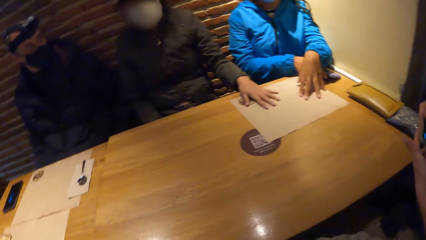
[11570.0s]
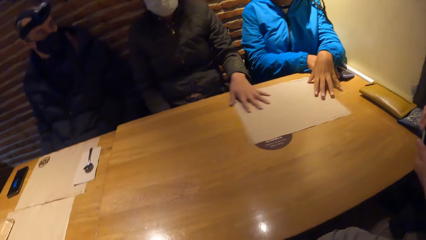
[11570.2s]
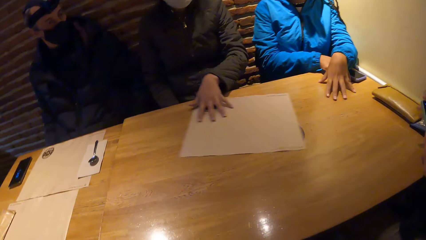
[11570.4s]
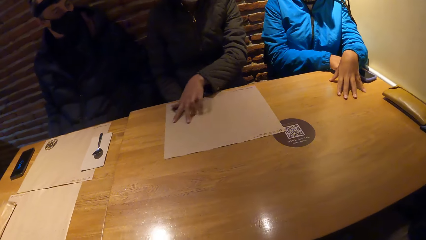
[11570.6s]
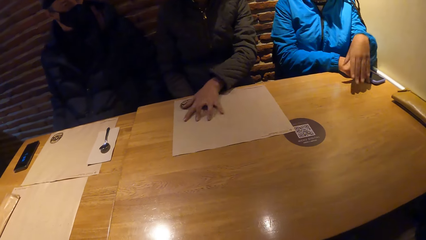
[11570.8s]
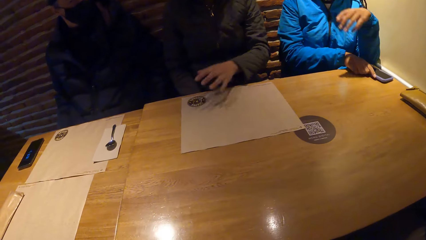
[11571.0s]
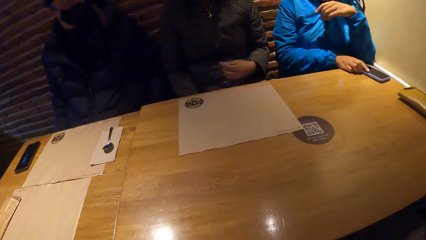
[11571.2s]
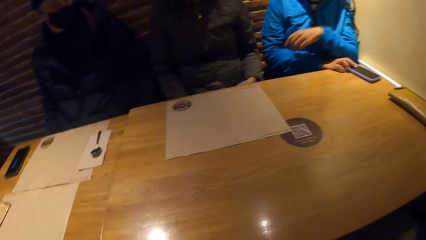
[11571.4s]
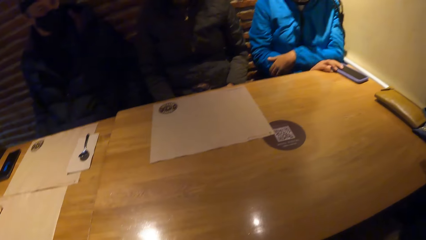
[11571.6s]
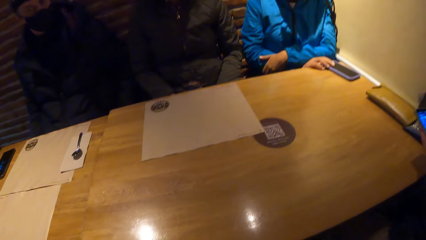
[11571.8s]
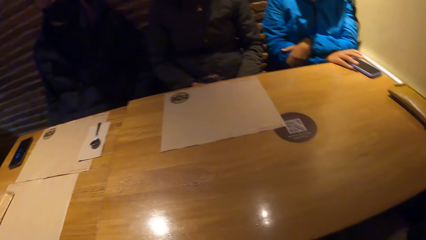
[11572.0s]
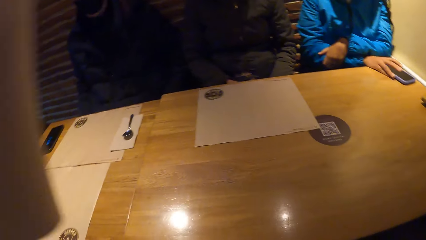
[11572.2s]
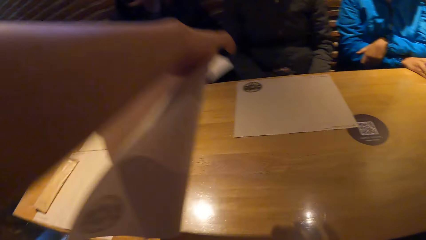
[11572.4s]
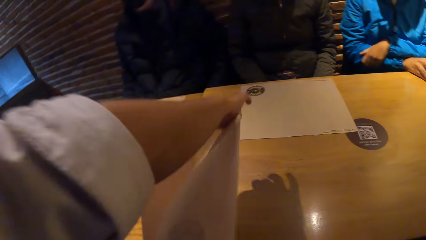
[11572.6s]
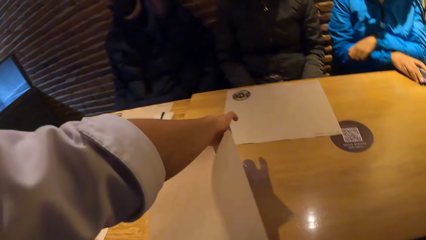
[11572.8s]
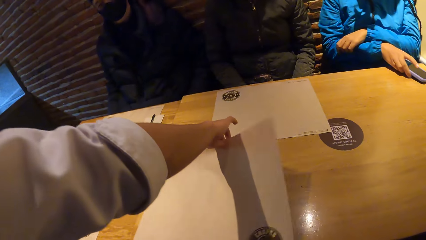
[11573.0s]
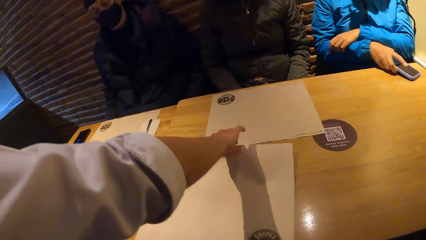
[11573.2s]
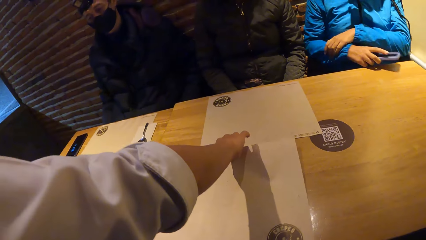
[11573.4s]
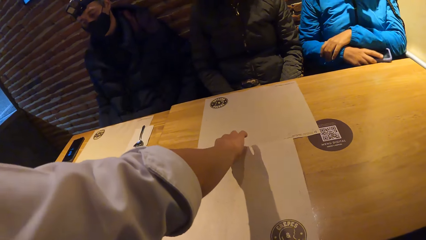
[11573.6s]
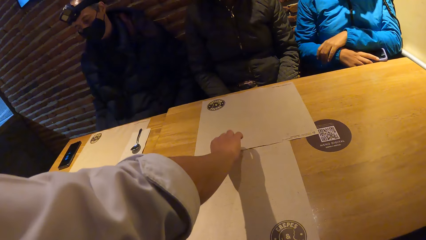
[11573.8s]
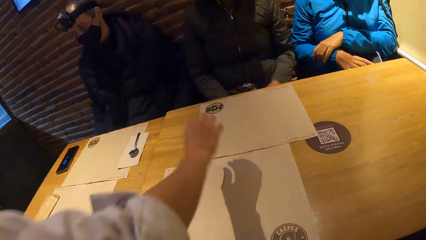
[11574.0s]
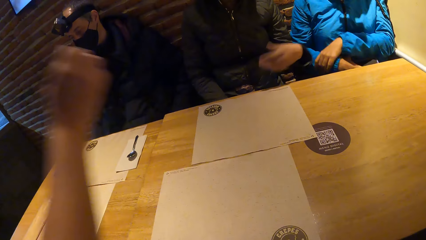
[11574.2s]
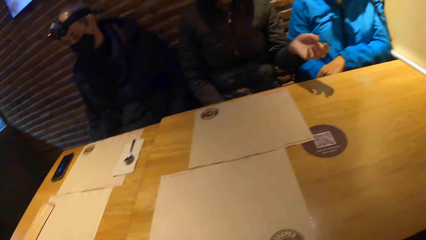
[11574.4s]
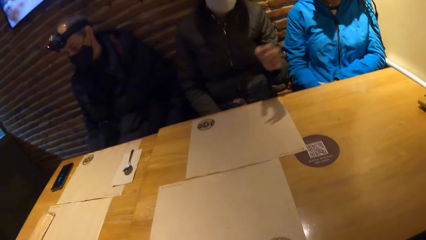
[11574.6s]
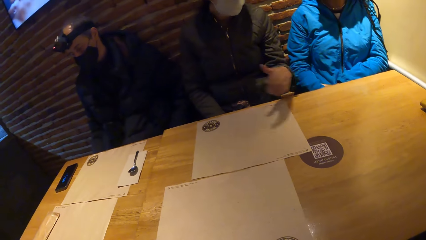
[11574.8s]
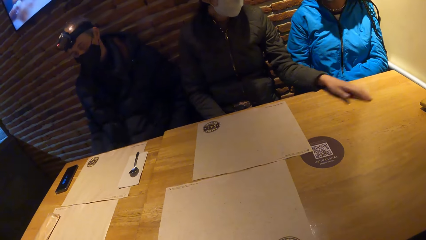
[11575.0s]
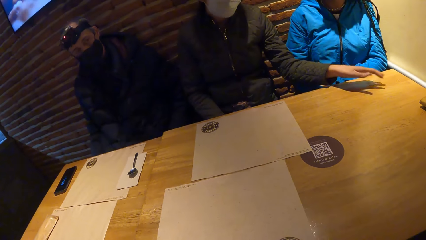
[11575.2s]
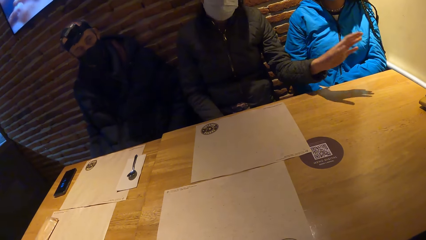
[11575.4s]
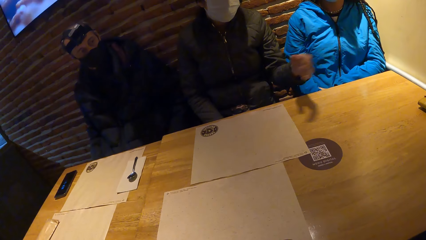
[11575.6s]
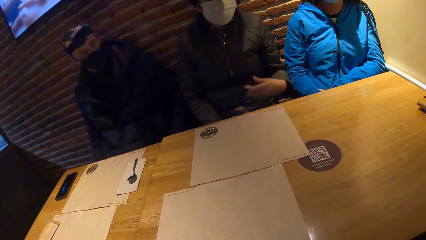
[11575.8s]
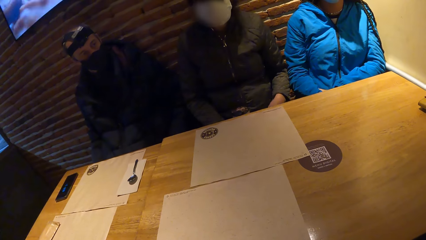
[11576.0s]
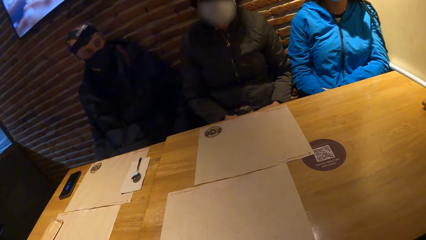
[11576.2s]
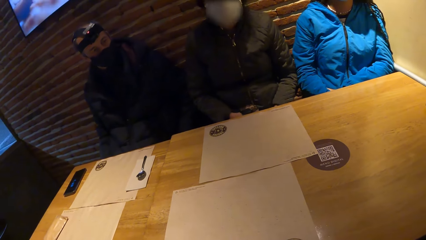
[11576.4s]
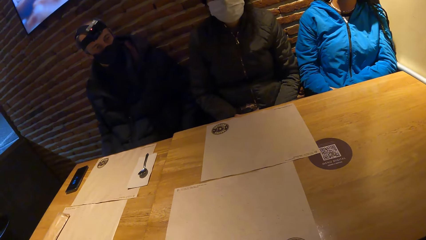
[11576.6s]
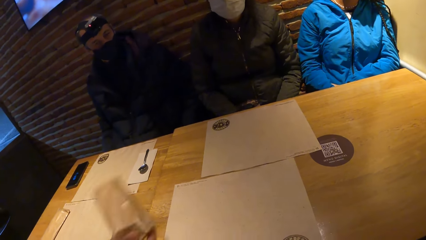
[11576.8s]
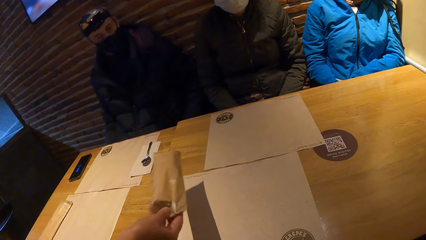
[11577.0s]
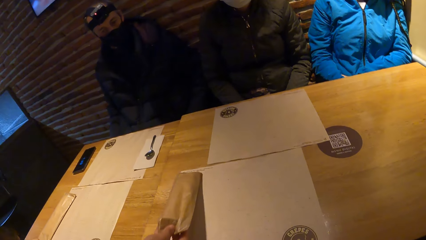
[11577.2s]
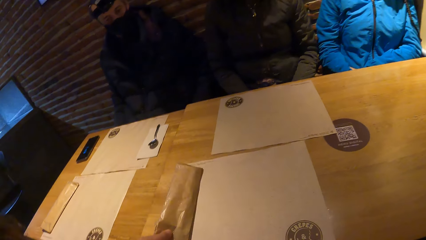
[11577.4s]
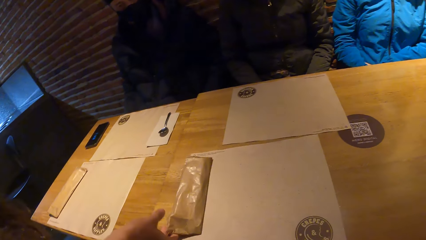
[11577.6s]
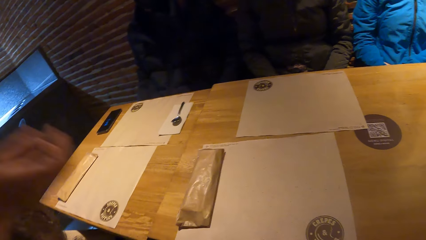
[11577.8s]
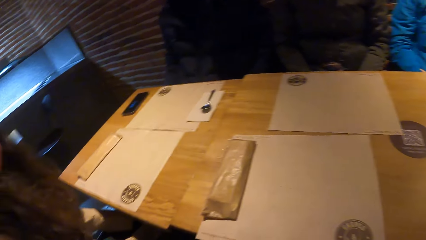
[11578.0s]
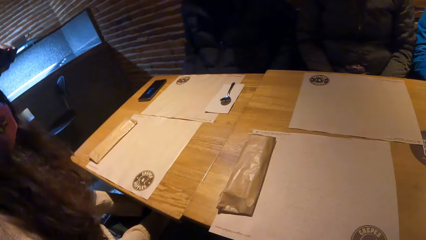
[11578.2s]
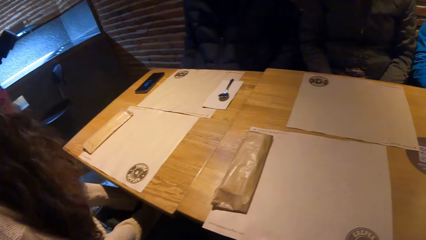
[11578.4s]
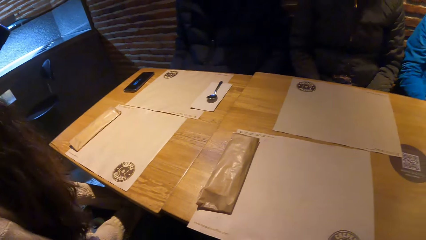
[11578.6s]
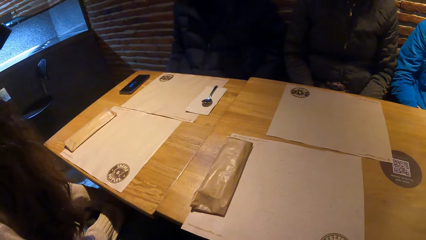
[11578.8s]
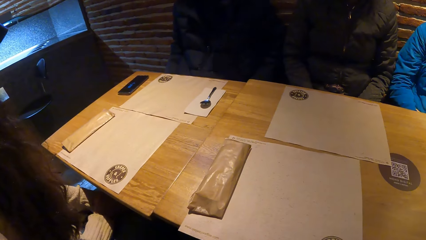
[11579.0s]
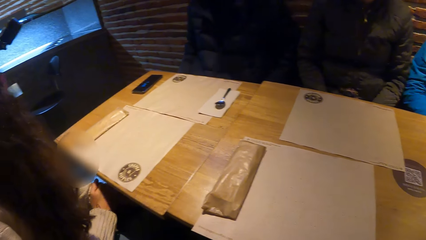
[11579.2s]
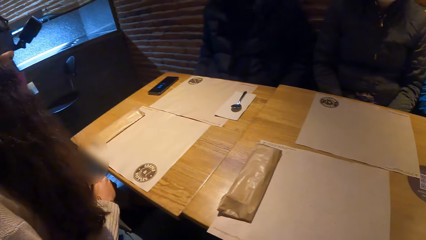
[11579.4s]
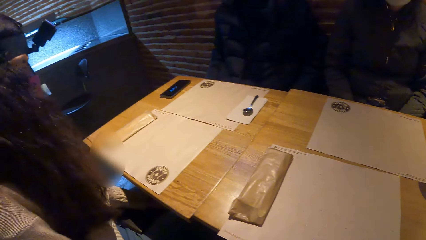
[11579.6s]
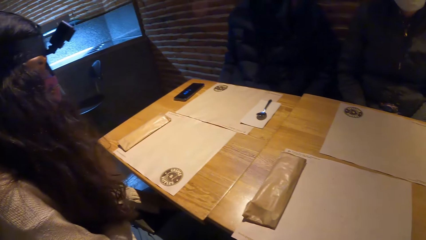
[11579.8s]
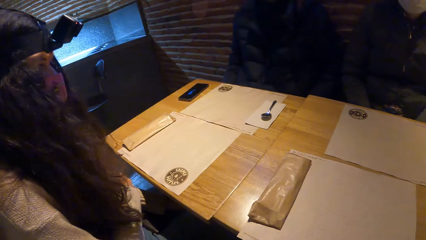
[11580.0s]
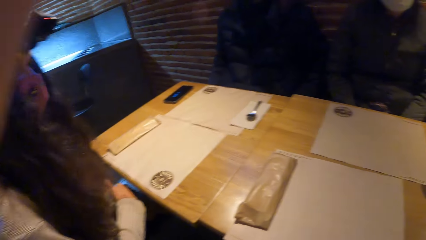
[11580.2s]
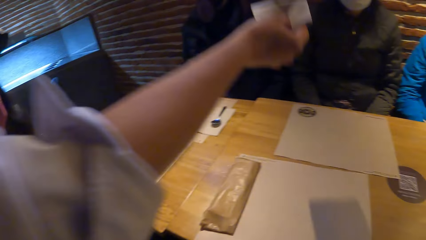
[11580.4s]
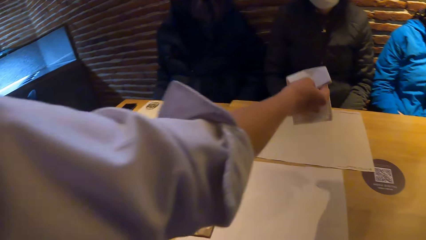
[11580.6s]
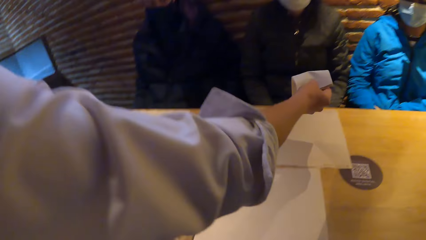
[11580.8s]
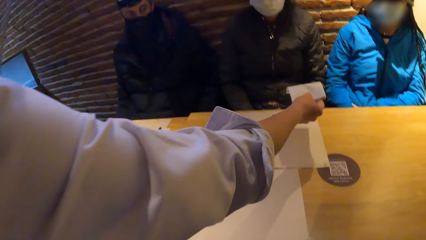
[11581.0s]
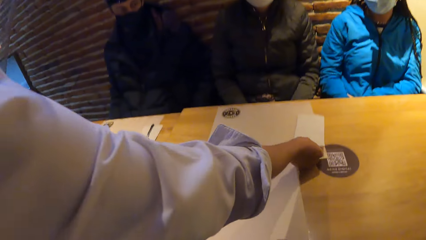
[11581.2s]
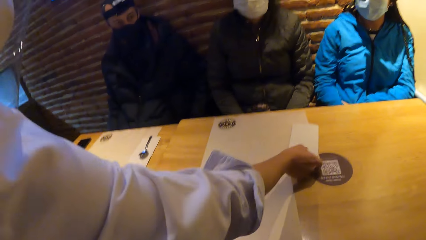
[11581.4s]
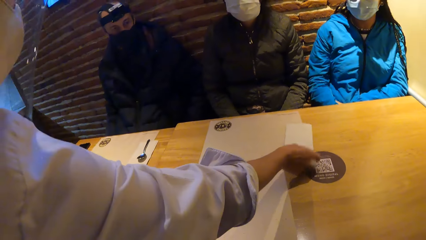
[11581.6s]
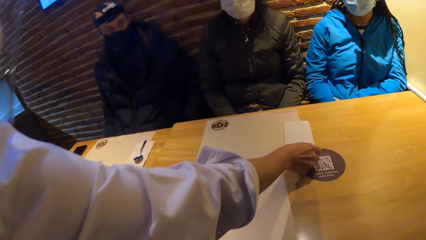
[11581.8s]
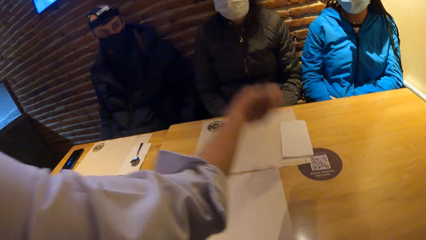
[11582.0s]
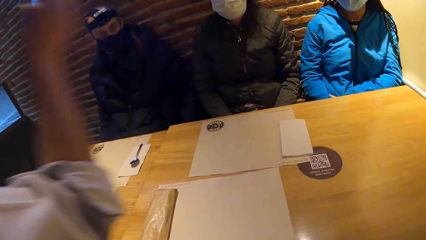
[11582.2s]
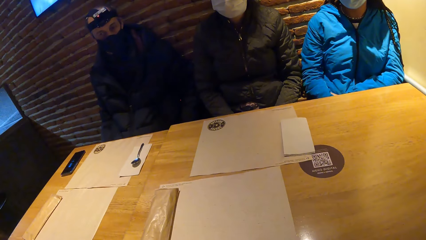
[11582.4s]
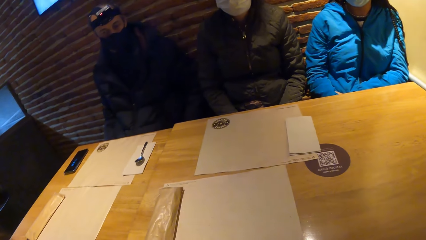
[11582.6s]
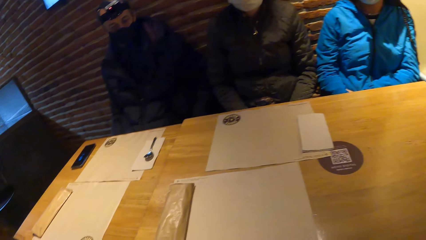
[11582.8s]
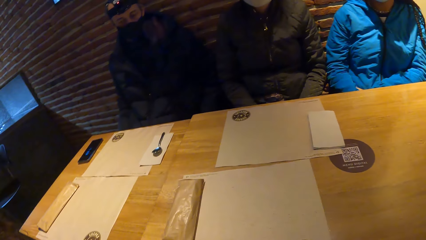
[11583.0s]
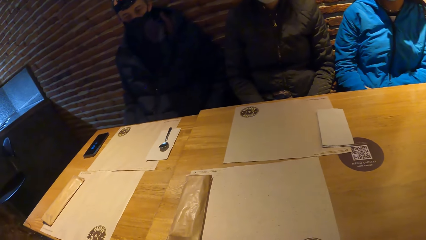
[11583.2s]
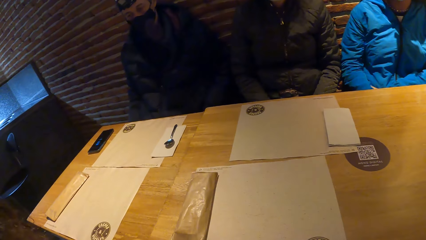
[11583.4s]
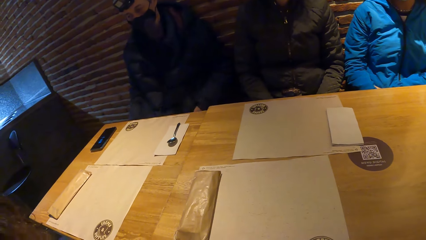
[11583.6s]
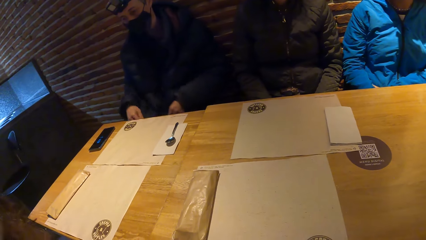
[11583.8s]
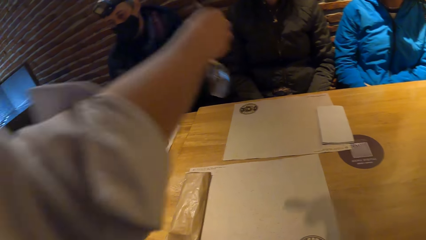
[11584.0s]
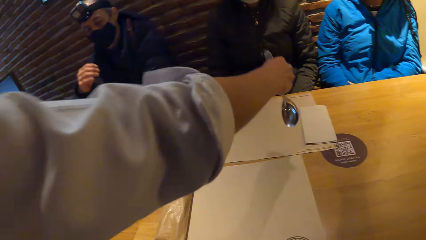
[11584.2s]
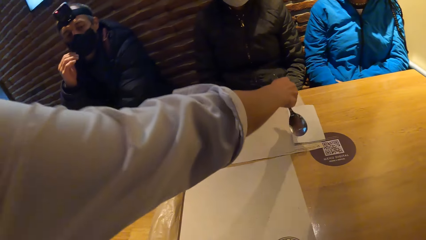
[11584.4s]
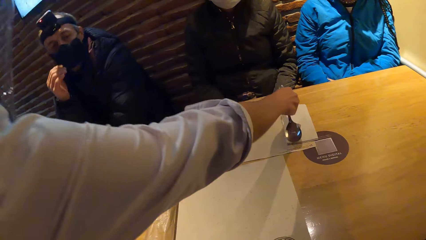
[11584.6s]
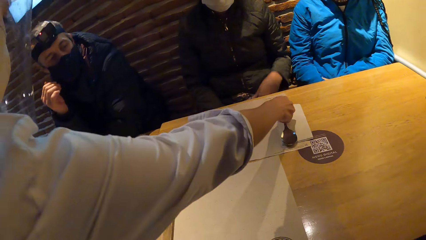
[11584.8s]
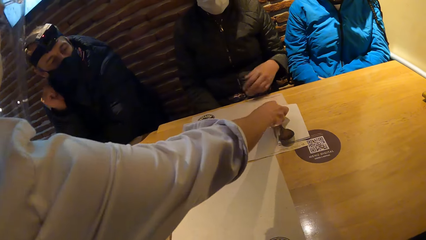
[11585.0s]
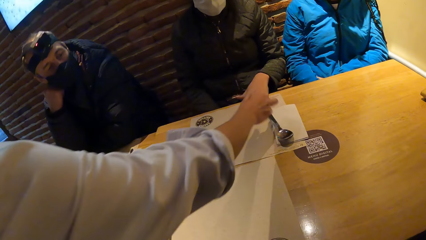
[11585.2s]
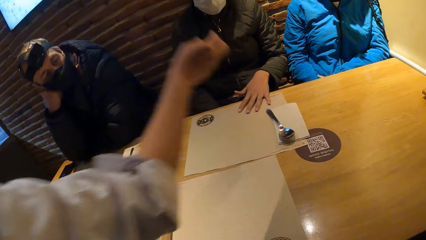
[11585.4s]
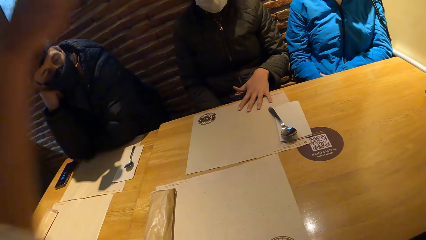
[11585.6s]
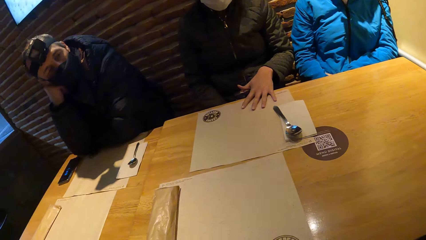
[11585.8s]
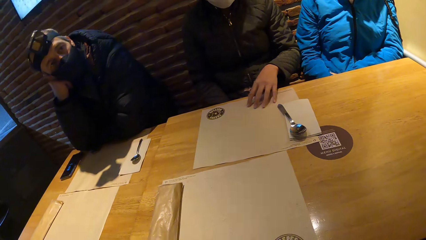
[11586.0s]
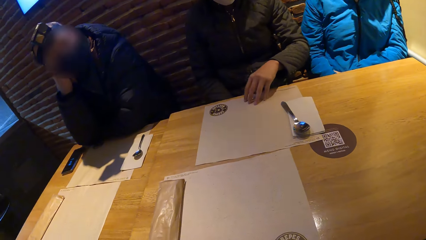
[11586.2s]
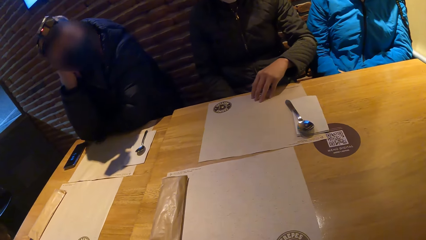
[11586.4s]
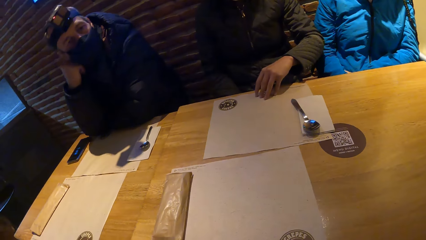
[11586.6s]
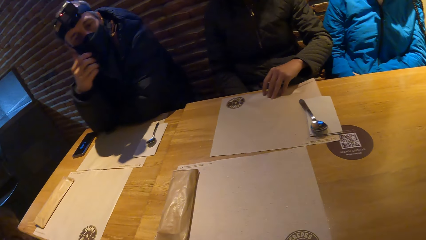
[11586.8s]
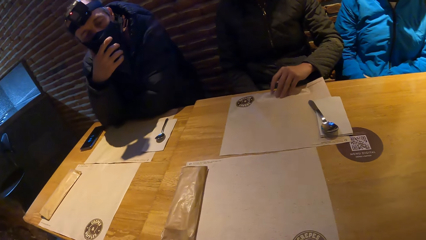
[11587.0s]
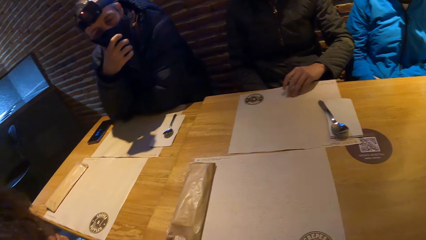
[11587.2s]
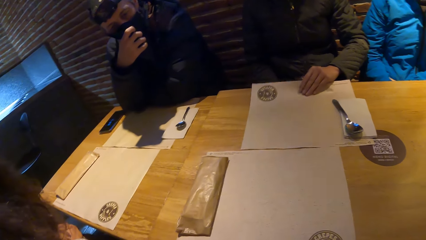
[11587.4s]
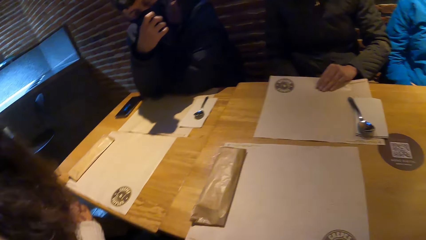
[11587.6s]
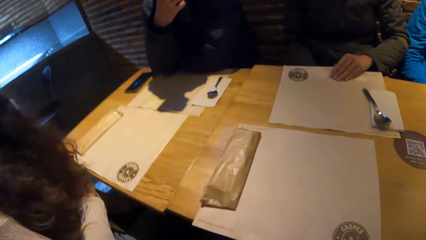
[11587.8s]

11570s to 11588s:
A woman touches the table mat on the table with her right hand. Another woman moves the table mat on the table with her left hand. The first woman touches the phone on the table with her right hand. The waiter places a table mat on the table with her right hand. The waiter places a carbon paper on the table with her right hand. The waiter places a tissue paper on the table with her right hand. The waiter places a spoon on the table with her right hand.
